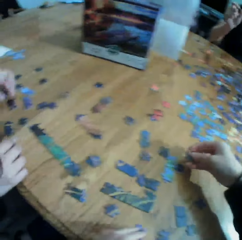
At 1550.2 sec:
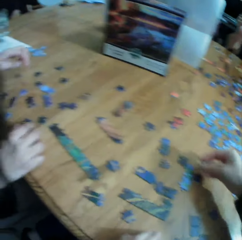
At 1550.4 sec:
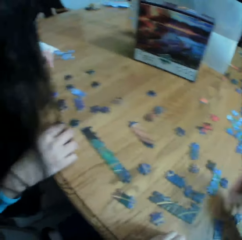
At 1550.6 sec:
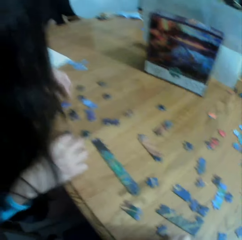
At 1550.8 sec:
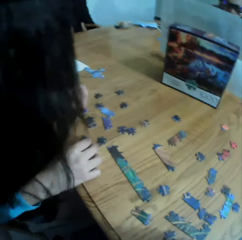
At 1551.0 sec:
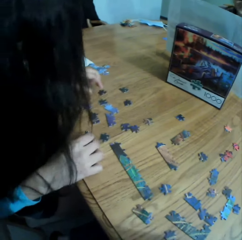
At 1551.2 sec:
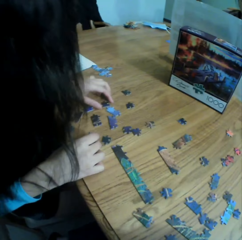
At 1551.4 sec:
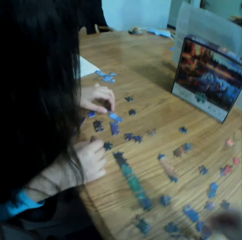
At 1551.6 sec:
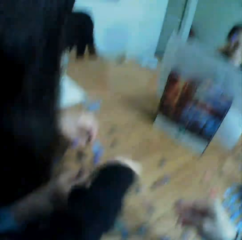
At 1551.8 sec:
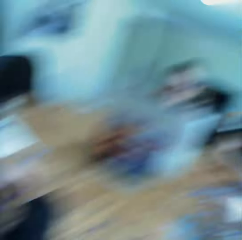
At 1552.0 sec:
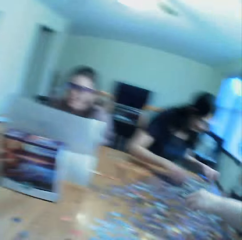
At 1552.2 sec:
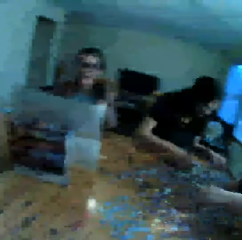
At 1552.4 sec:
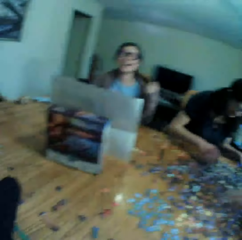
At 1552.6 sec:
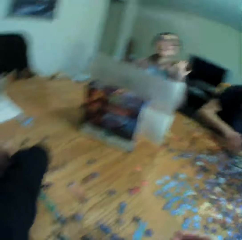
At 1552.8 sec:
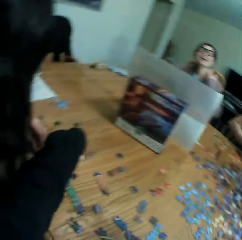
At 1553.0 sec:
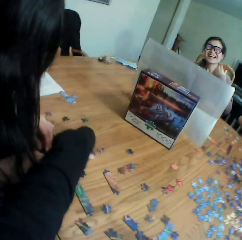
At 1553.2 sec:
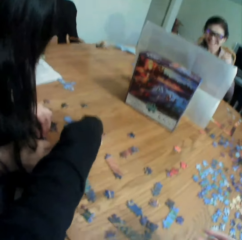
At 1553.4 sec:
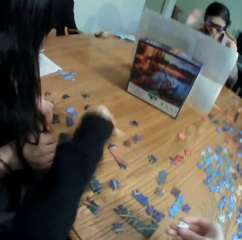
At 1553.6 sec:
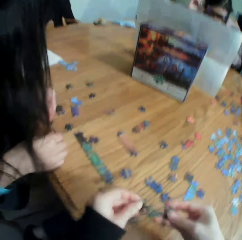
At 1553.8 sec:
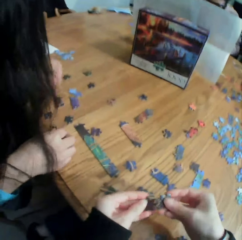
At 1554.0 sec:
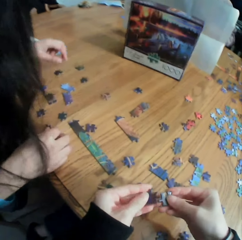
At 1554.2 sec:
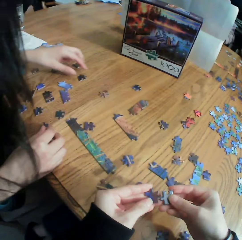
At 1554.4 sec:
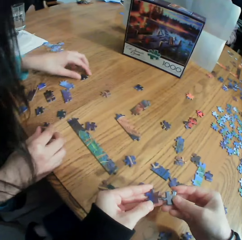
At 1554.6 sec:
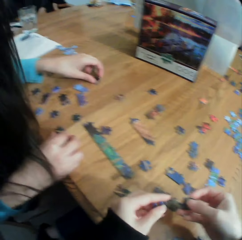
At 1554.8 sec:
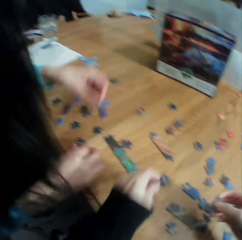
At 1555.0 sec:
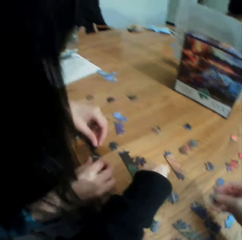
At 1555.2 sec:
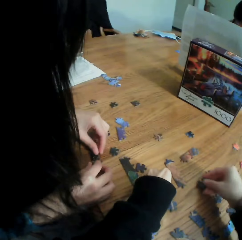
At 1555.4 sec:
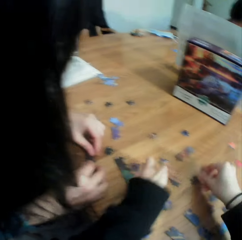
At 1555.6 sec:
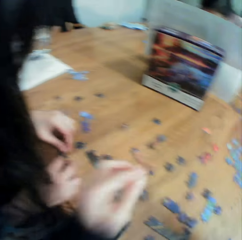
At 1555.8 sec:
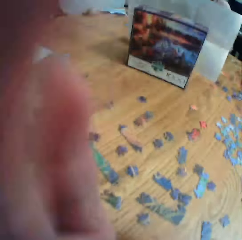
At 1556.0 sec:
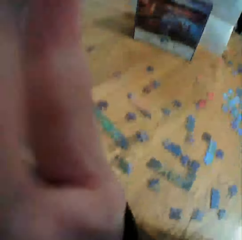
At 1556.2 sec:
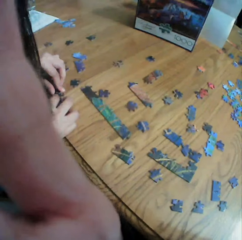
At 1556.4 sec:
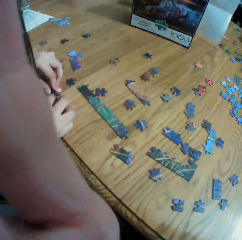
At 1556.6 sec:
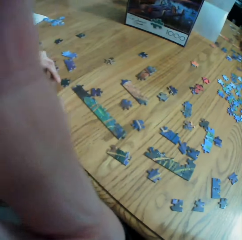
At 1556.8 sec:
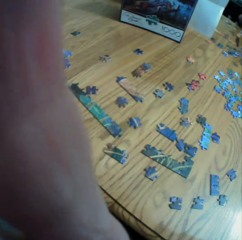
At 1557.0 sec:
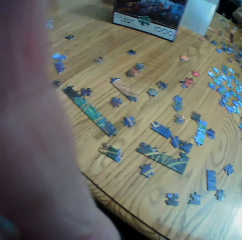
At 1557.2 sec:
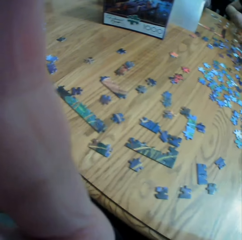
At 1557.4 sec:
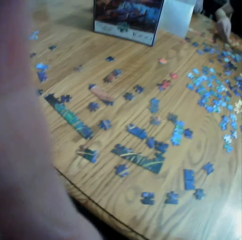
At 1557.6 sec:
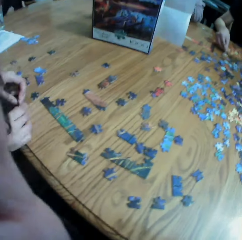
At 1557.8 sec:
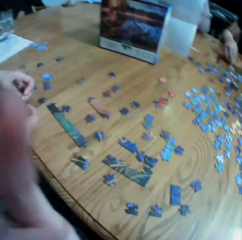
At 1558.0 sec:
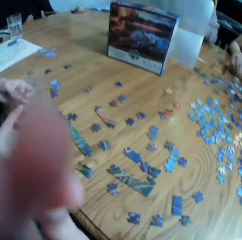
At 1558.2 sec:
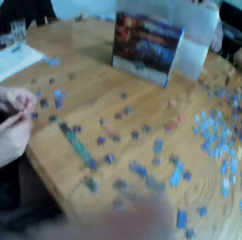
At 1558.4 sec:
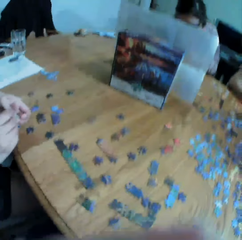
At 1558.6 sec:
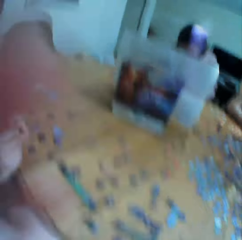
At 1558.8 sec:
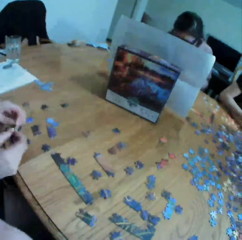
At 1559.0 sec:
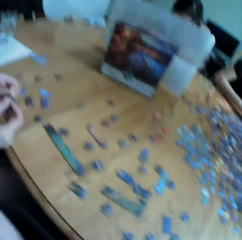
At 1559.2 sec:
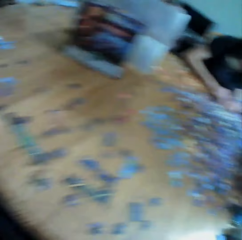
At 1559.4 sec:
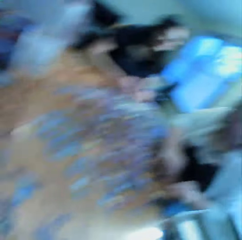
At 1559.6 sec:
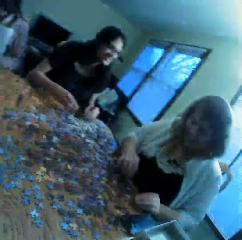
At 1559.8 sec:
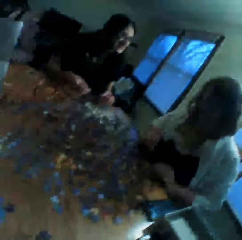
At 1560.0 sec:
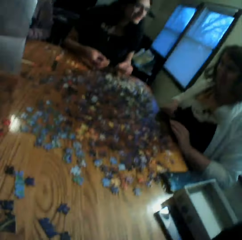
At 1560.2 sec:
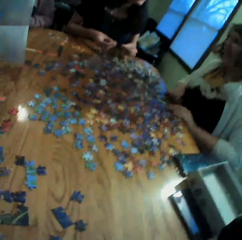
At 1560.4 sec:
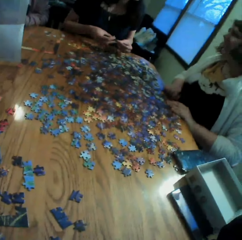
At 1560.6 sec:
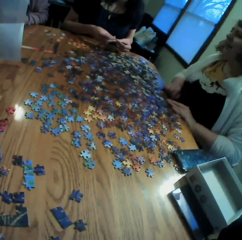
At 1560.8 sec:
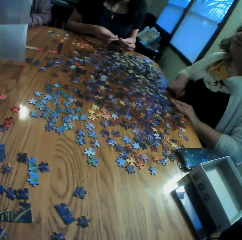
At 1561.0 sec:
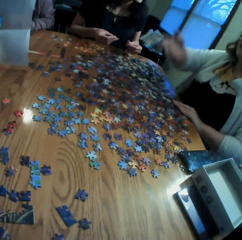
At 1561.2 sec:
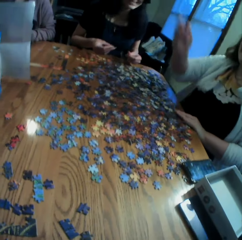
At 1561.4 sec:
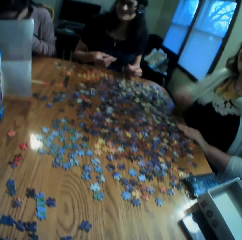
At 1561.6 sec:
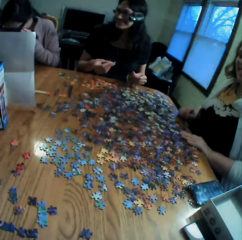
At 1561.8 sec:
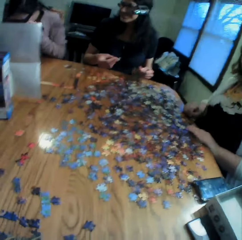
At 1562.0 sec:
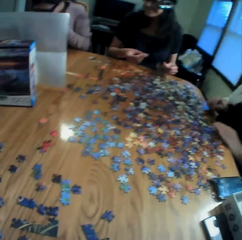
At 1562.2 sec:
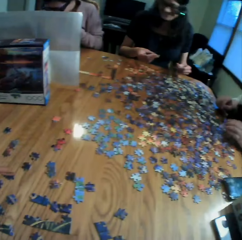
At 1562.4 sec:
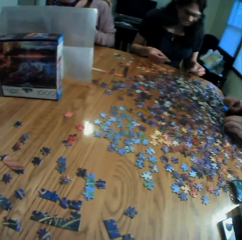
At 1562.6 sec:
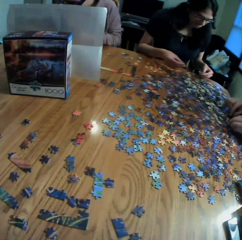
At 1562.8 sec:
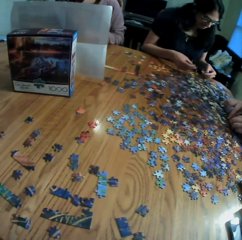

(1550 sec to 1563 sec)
The camera wearer puts the puzzle on the table. They look at the table. They laugh with the colleagues. They take a puzzle. They join the puzzles. They put the puzzles on the table. They adjust the camera. They look at the colleagues.

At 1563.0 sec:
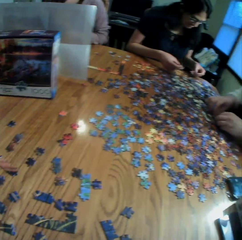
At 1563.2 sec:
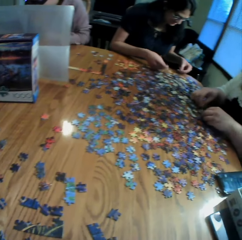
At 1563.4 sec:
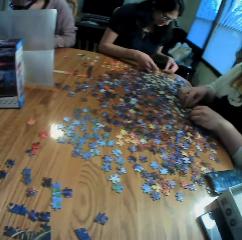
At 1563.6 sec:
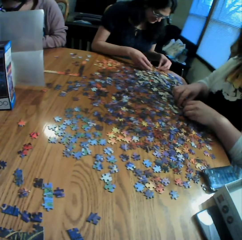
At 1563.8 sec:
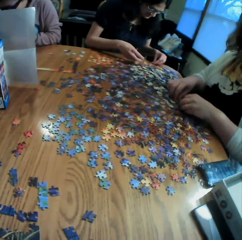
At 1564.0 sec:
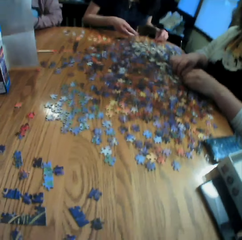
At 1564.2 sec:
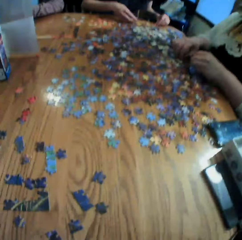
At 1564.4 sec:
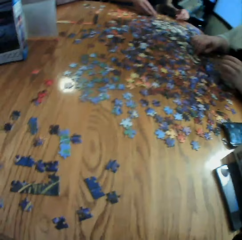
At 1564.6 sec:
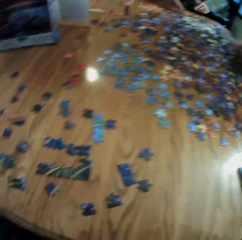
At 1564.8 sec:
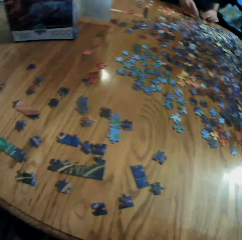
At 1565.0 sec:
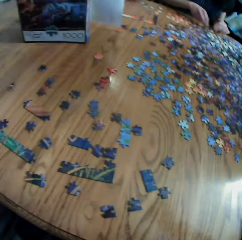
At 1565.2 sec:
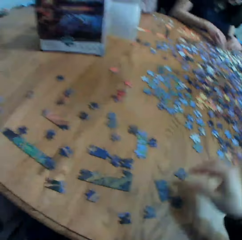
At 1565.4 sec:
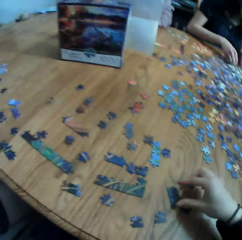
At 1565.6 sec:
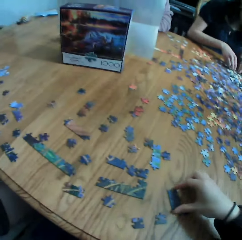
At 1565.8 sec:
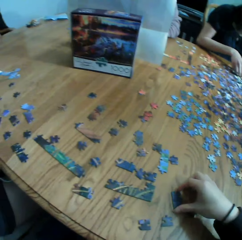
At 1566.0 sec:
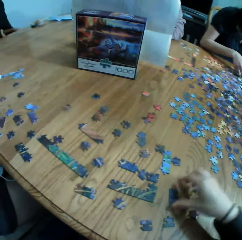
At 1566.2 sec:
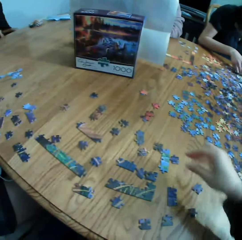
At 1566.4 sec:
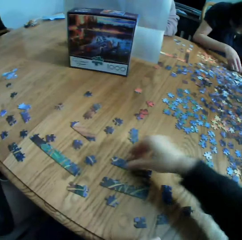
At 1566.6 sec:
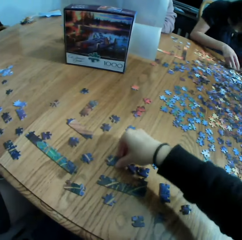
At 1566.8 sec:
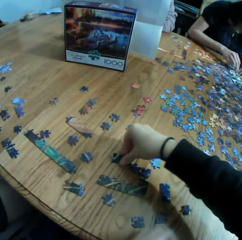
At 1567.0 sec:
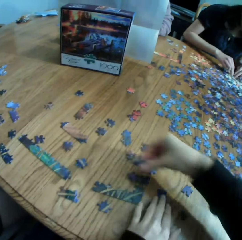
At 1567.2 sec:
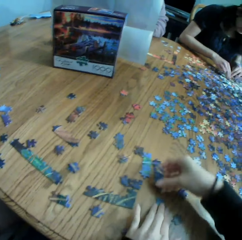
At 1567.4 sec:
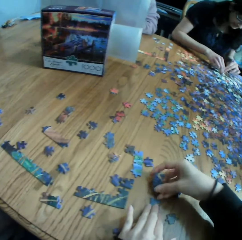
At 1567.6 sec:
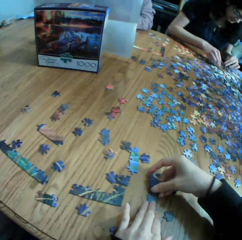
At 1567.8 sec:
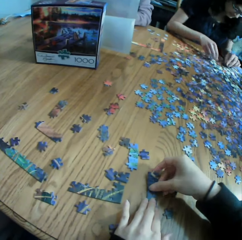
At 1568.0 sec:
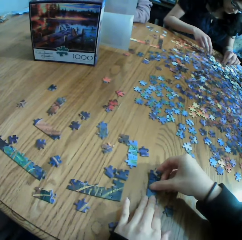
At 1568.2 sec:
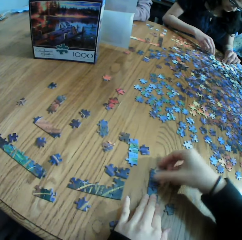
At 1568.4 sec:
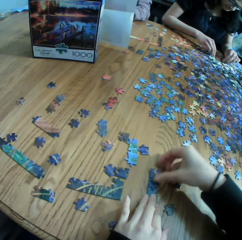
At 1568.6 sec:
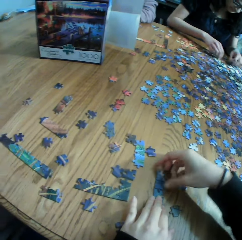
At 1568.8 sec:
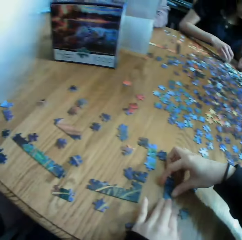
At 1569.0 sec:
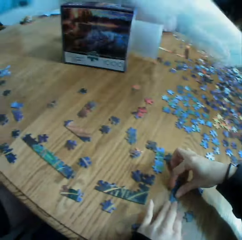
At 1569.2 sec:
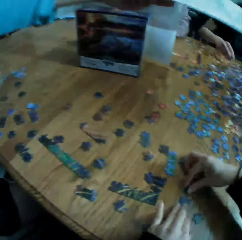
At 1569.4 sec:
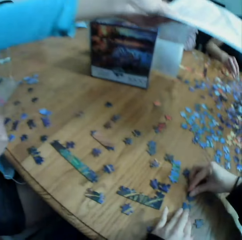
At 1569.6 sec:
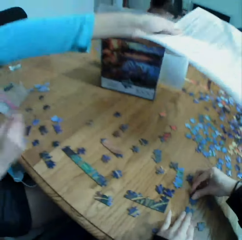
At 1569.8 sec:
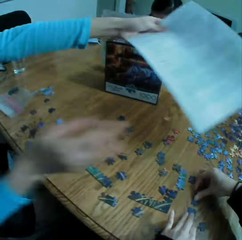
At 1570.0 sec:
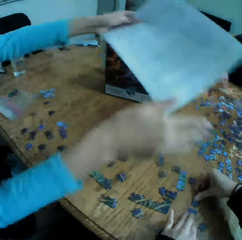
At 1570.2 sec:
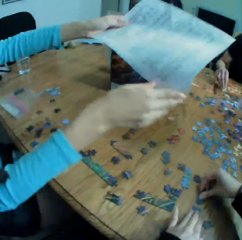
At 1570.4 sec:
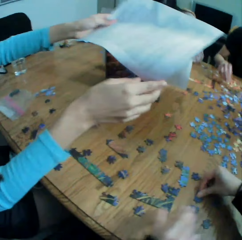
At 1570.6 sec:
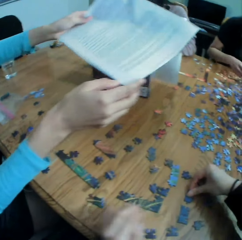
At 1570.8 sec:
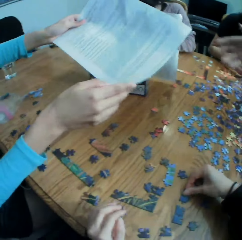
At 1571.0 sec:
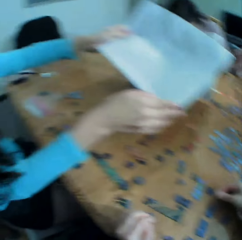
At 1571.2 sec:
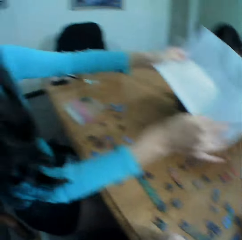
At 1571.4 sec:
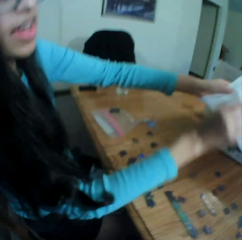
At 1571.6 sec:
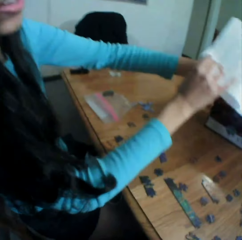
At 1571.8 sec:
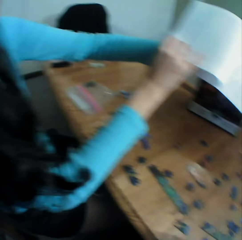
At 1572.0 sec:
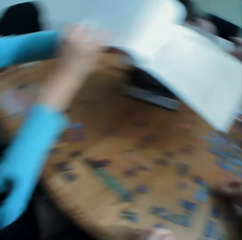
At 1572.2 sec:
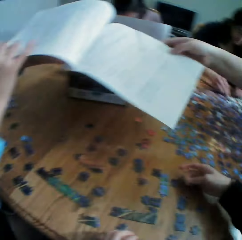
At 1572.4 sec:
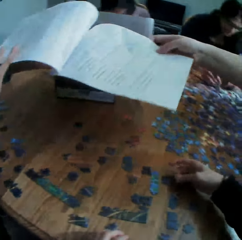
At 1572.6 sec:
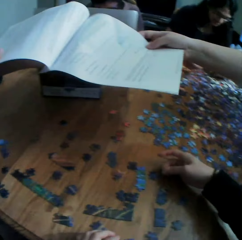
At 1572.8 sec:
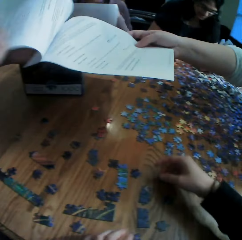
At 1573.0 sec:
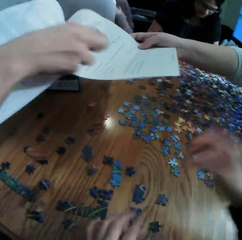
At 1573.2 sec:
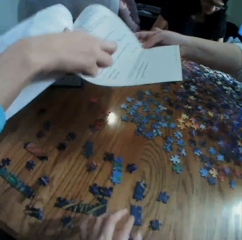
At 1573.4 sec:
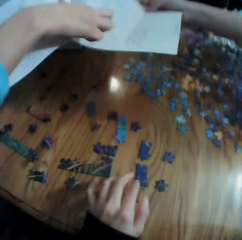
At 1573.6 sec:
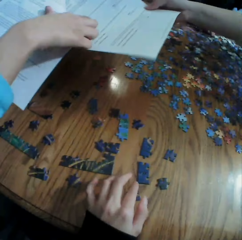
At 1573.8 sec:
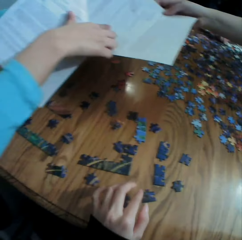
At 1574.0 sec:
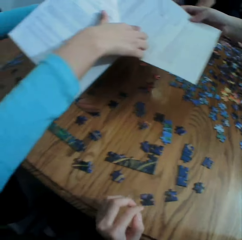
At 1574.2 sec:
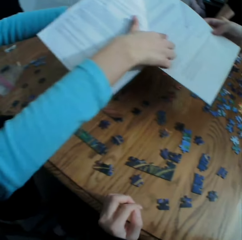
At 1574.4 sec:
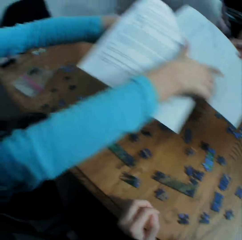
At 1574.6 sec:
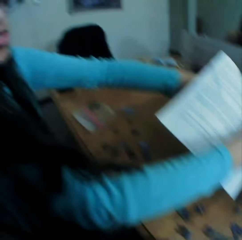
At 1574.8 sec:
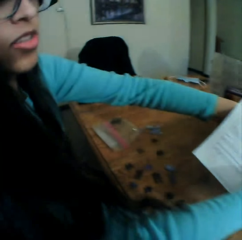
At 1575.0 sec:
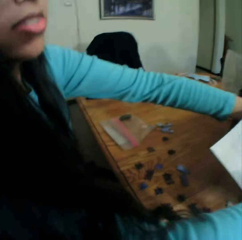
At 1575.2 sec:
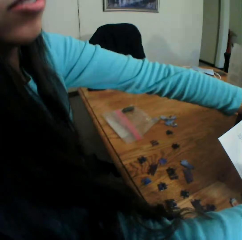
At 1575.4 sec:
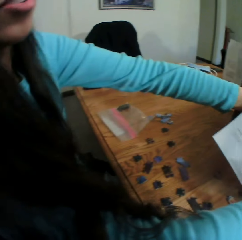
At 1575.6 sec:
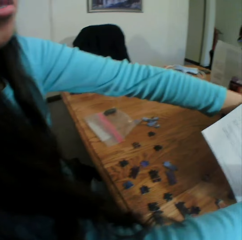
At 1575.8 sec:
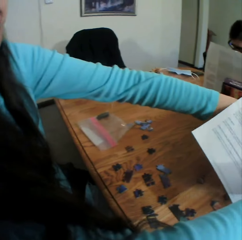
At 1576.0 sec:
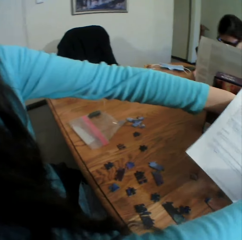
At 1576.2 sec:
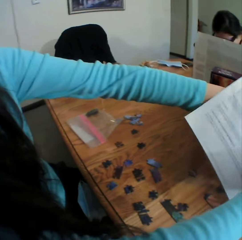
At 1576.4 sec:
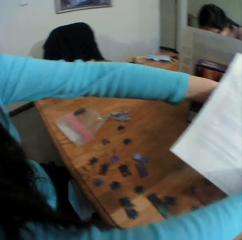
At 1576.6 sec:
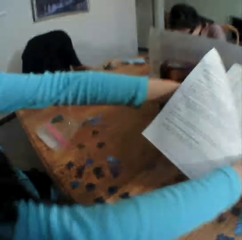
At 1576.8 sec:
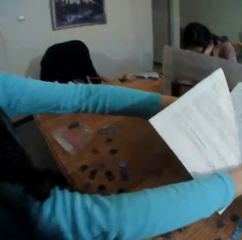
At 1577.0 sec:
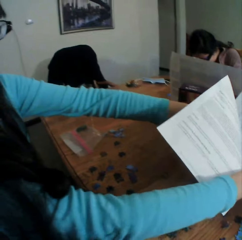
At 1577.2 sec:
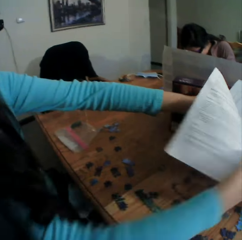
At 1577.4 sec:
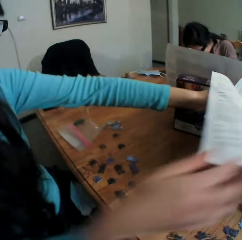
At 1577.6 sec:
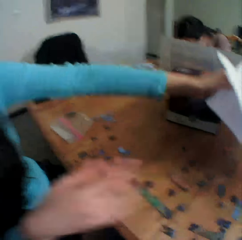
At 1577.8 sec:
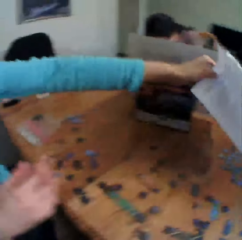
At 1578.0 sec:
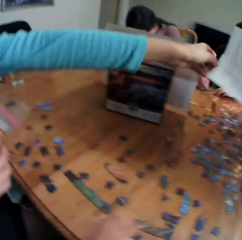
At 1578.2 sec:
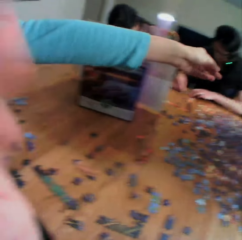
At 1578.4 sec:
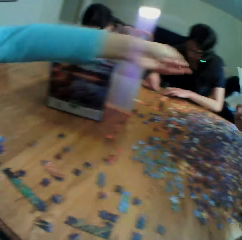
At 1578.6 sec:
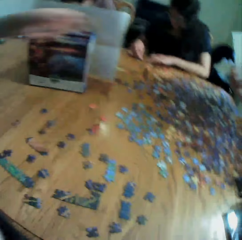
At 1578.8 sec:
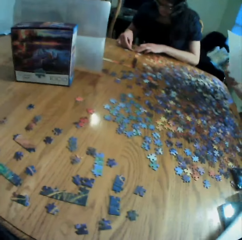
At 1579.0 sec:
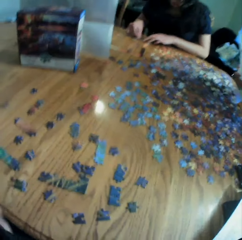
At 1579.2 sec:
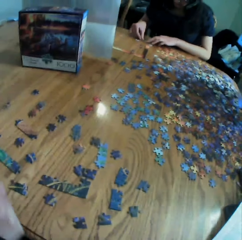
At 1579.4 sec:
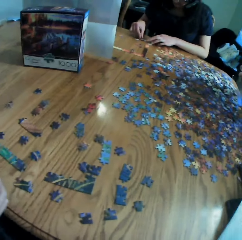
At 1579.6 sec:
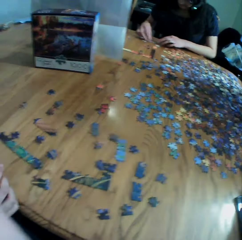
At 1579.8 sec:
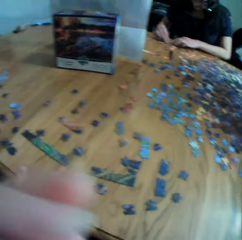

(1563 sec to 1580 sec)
A woman converses to the colleagues. The camera wearer picks up a puzzle. They join the puzzles. They play the jigsaw puzzle with a lady. Another woman shows the camera wearer a paper. The lady gives another lady the paper. The first lady talks to the other lady. The camera wearer looks at the paper. They look at the puzzle. They move the hand on the table. They look at the paper. They adjust the camera.
